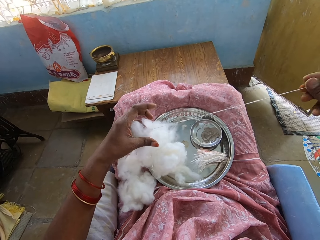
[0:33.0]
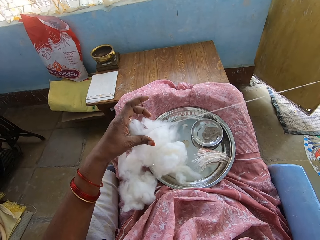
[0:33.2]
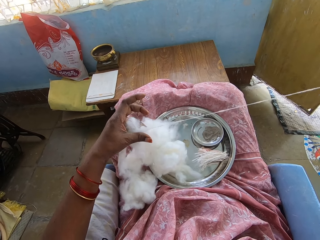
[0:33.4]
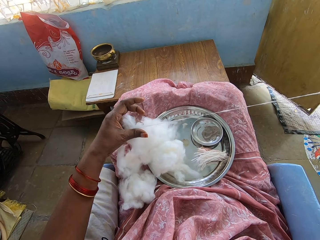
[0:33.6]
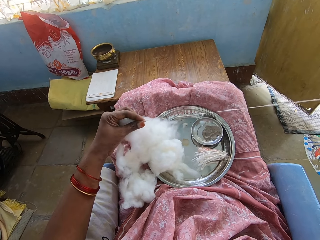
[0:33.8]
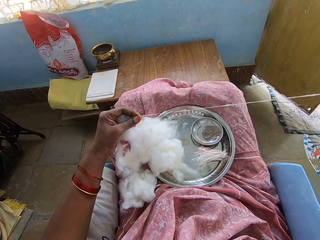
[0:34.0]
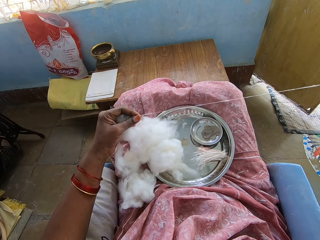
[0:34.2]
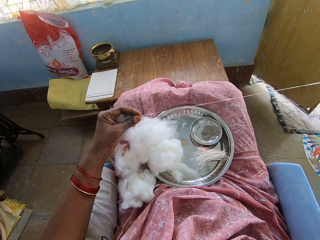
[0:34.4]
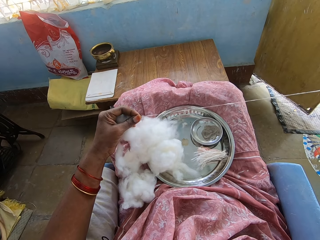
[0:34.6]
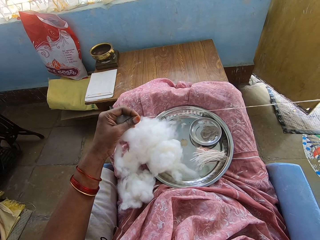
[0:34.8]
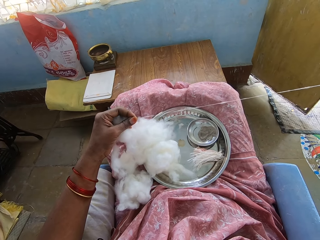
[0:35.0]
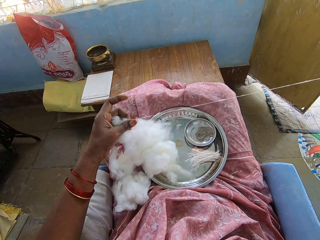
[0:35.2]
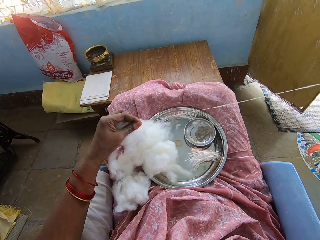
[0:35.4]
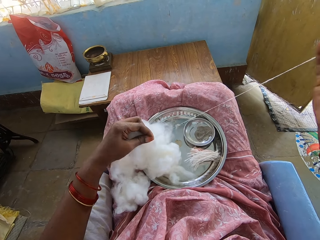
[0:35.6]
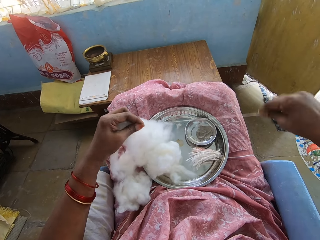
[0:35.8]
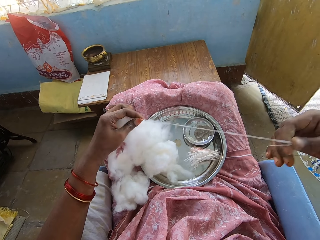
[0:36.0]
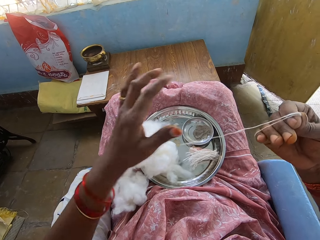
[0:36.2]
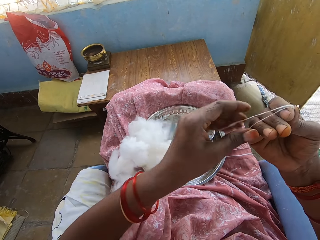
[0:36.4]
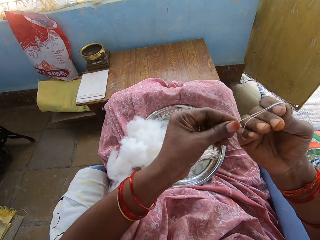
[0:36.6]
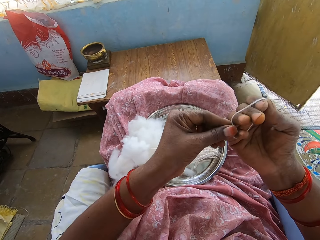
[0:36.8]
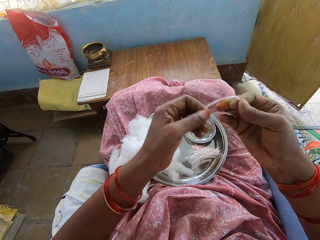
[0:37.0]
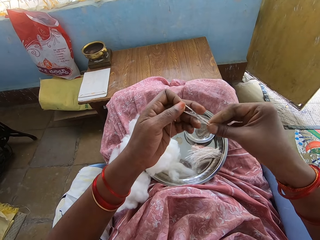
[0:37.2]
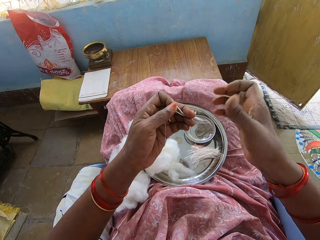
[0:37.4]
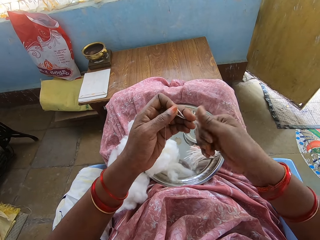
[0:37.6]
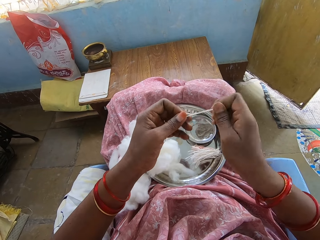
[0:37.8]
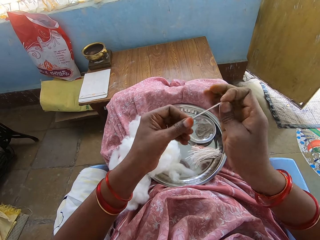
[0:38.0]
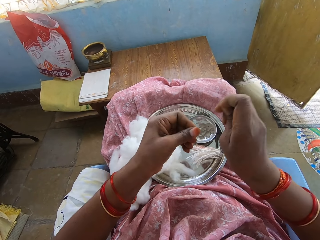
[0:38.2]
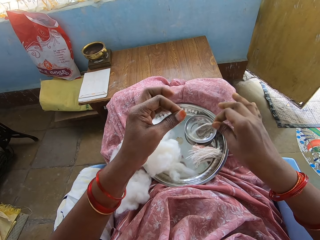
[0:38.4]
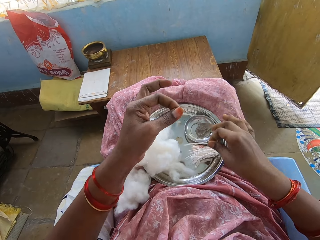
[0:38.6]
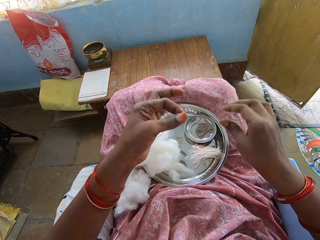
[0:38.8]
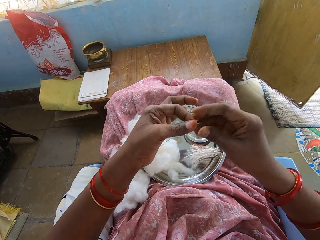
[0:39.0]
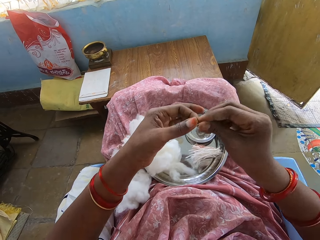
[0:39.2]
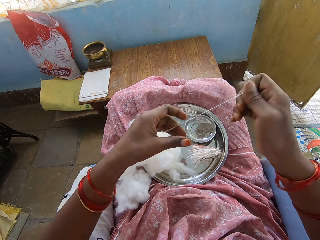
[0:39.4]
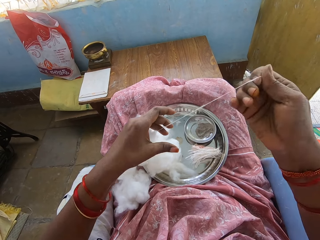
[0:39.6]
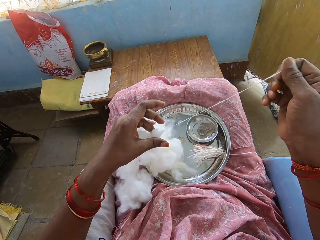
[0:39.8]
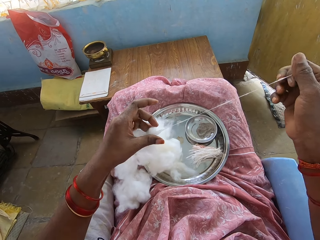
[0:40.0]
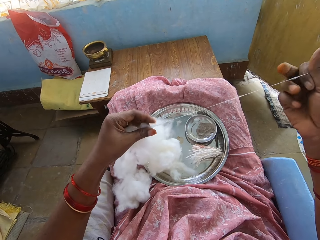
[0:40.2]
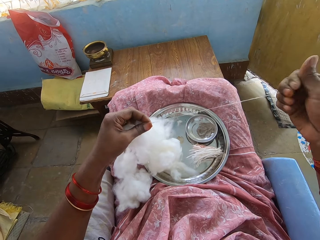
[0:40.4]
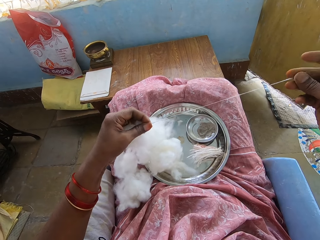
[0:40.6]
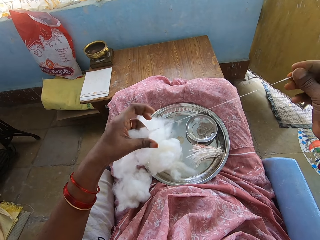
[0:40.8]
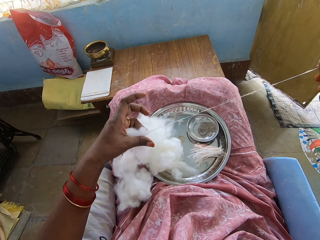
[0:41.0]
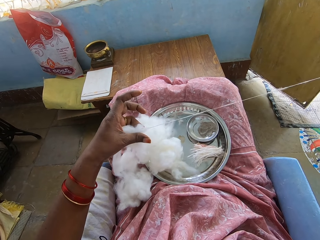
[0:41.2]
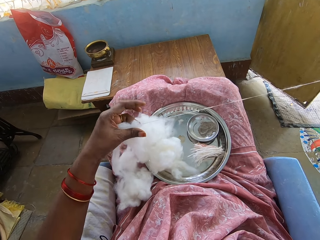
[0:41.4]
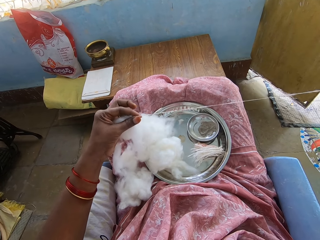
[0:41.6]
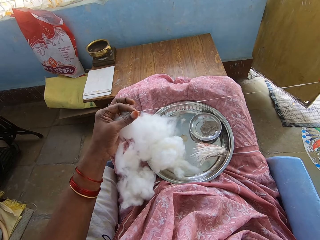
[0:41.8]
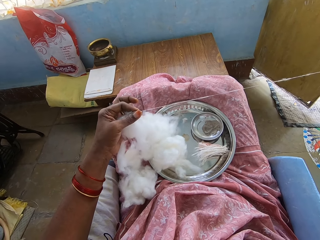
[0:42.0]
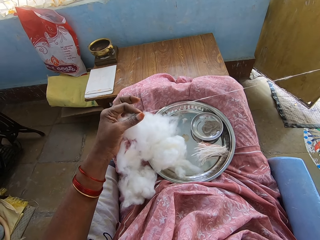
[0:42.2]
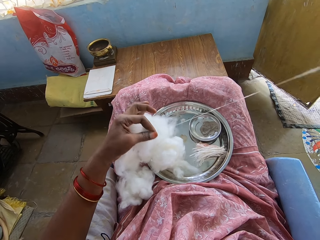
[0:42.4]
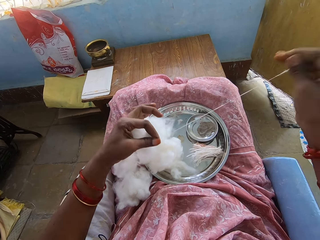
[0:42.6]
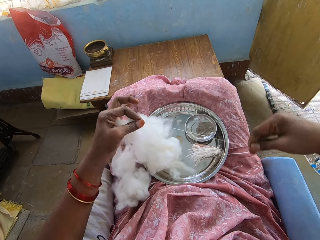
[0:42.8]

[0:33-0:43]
The camera wearer rolls a cotton string or thread on a hand. They twist the thread. They cut the cotton wool string. They put the string on a tray. They pull the thread and adjust a cotton wool.

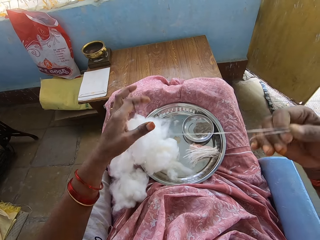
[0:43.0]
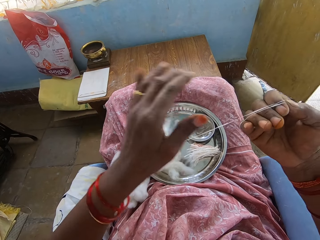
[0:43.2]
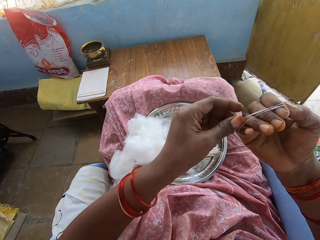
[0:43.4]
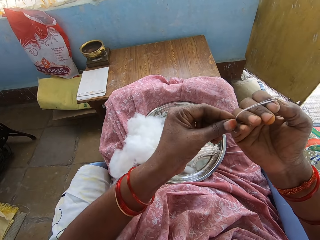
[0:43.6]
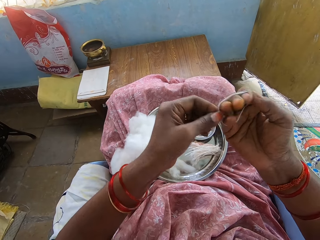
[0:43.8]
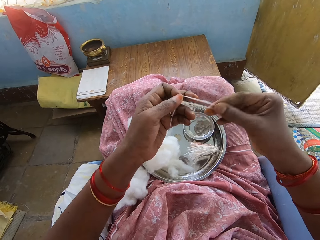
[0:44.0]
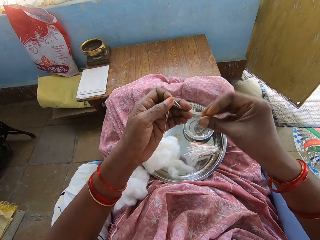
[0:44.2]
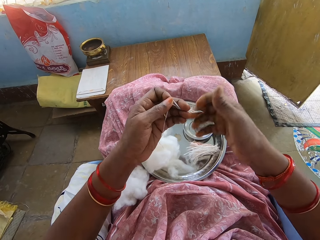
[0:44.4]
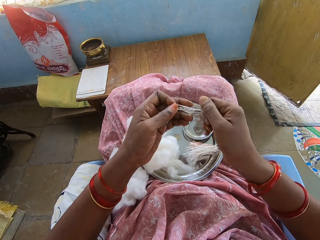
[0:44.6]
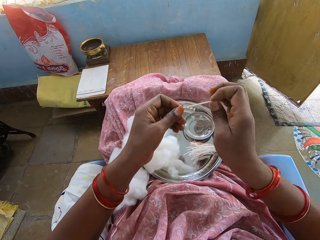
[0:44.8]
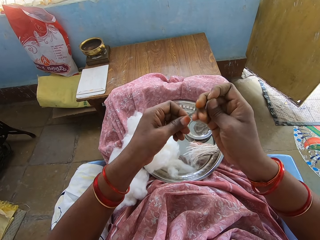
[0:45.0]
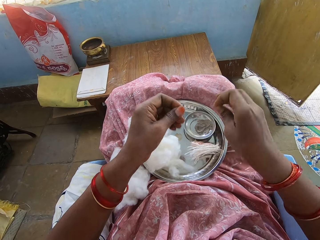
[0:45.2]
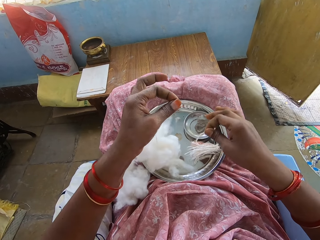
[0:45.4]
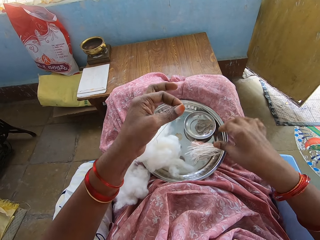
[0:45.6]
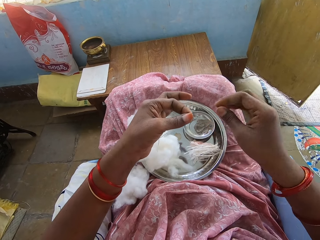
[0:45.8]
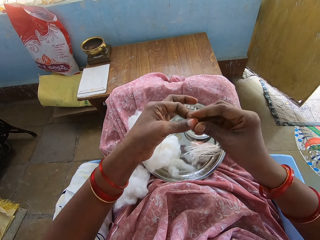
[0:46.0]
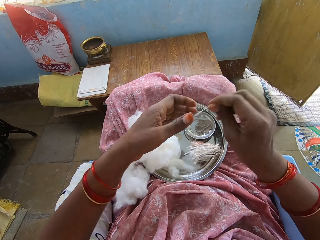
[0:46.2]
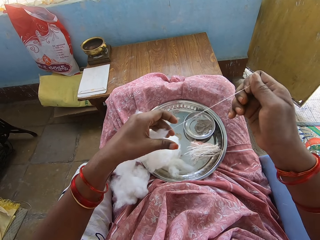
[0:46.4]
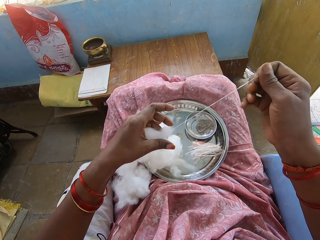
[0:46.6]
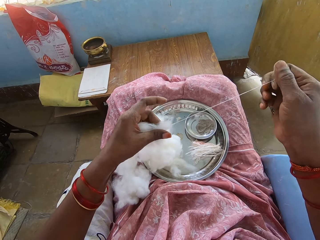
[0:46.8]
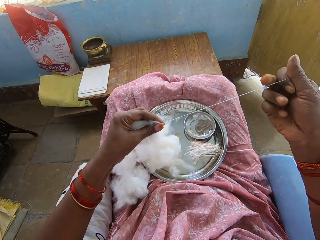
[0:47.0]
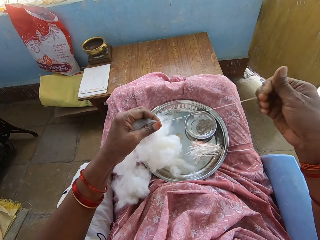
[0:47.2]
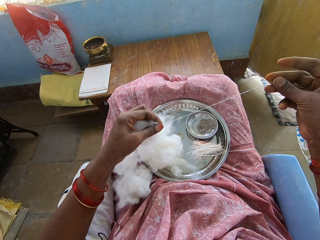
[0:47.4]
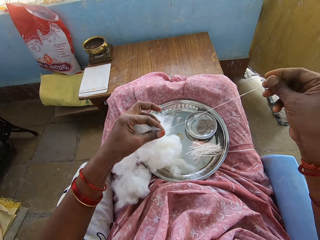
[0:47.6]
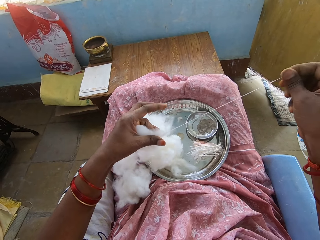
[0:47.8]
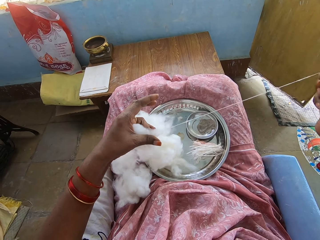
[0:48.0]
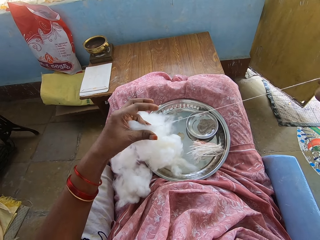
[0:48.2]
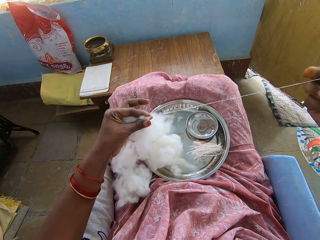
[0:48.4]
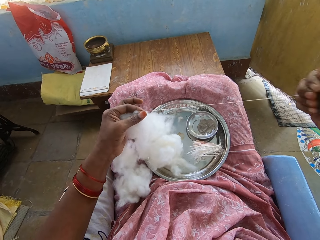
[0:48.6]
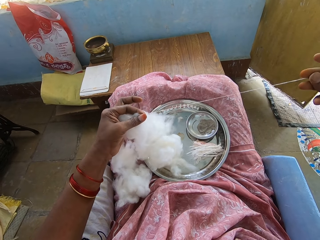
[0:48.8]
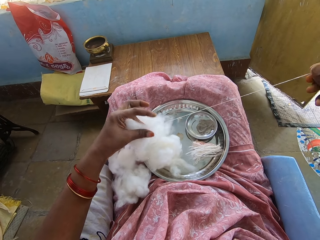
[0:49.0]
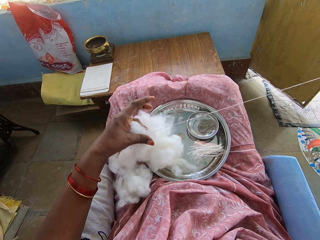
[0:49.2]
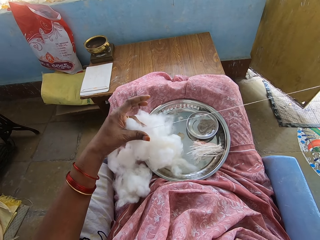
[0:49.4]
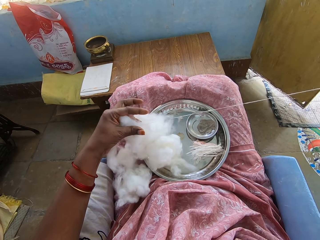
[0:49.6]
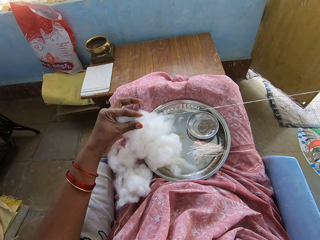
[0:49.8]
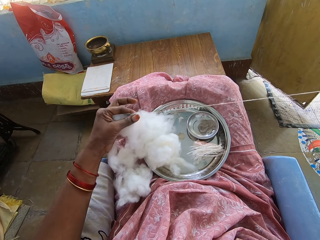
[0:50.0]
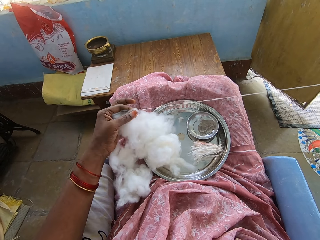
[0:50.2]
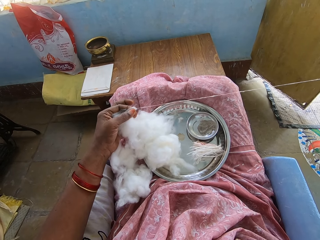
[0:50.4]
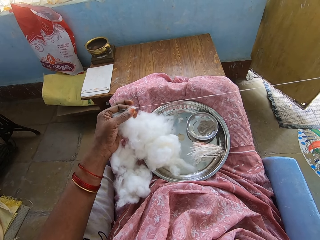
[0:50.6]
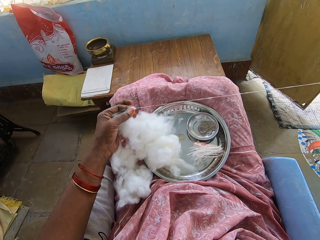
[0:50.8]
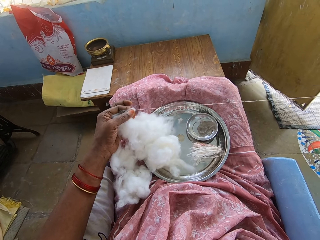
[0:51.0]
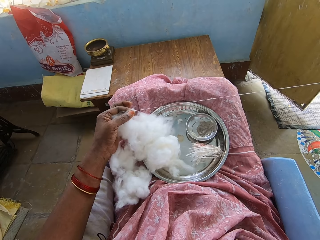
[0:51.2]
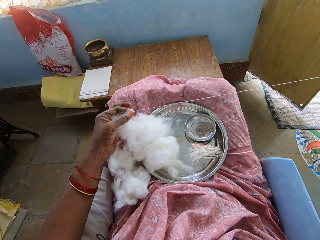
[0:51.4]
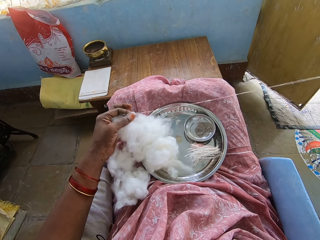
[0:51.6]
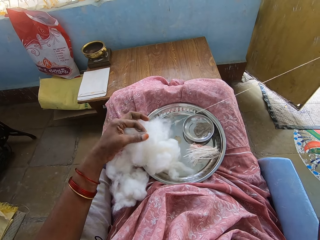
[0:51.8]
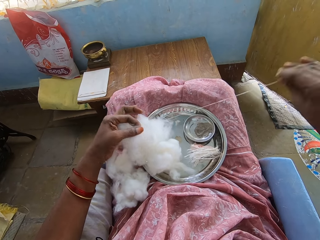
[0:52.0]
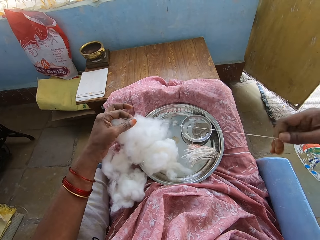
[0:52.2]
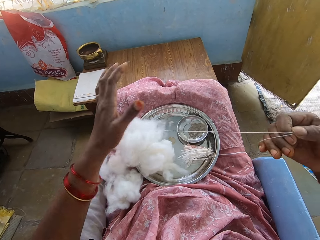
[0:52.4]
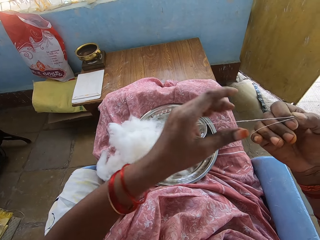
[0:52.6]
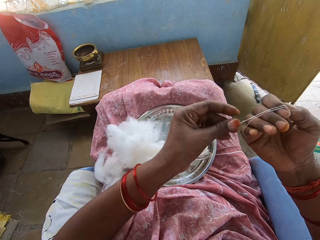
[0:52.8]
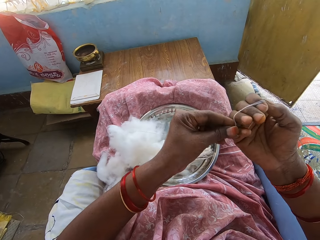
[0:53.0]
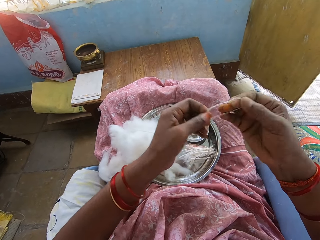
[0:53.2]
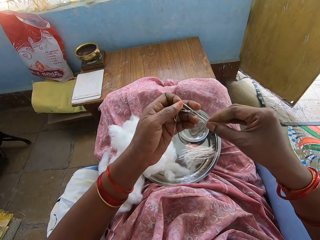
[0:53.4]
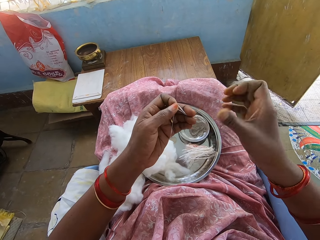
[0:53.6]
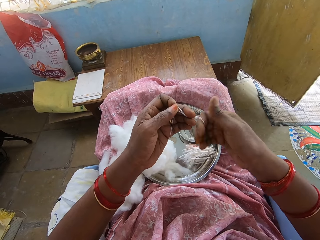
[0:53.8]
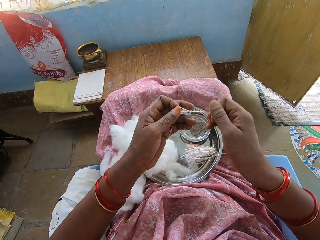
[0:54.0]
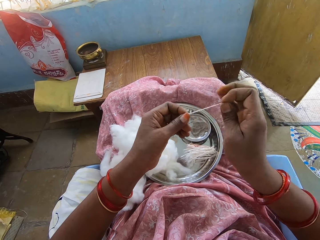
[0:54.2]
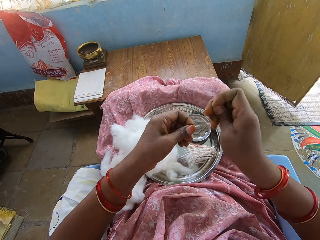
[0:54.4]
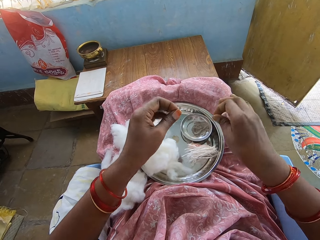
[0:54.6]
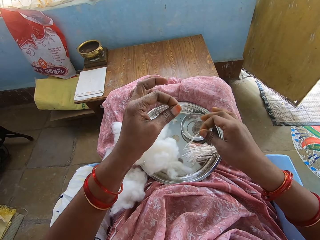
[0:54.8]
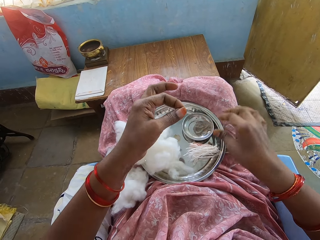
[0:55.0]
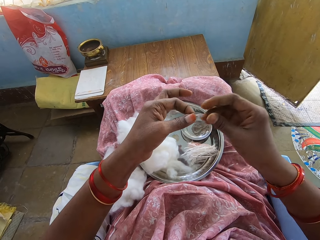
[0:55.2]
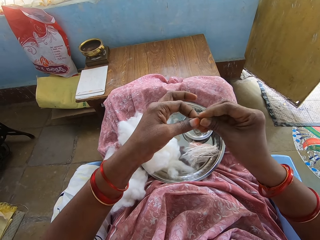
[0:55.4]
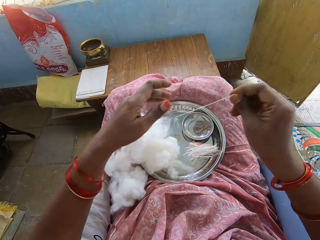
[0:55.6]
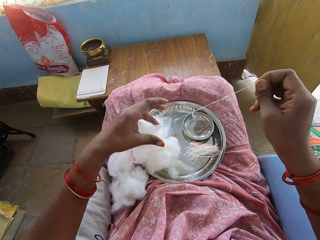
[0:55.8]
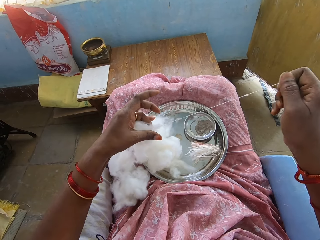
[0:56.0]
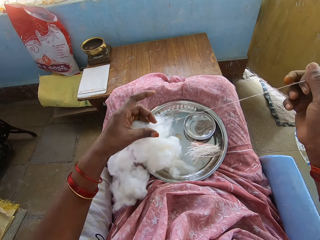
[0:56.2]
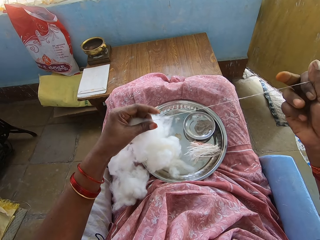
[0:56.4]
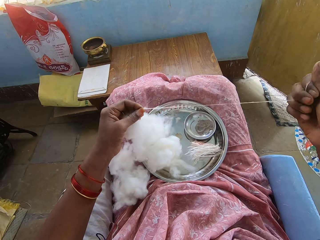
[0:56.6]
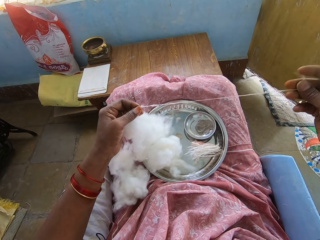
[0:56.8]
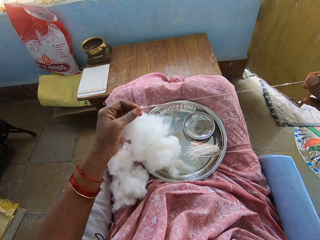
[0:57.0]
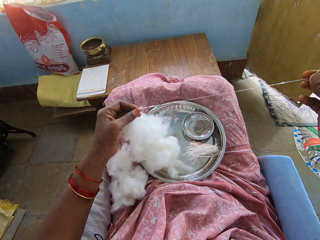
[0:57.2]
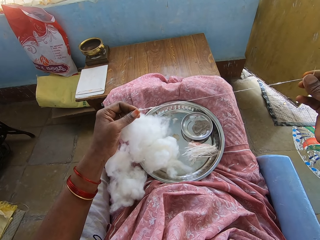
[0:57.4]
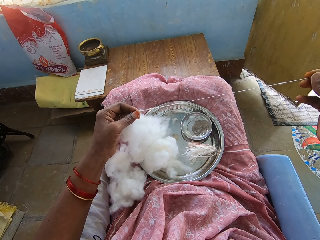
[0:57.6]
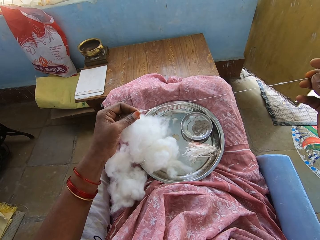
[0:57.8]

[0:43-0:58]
The camera wearer rolls a cotton string or thread on a hand. They twist the thread. They cut the cotton wool string. They put the string on a tray. They adjust a cotton wool. They pull the thread. They roll the cotton string on a hand. They twist the thread. They cut the cotton wool string. They put the string on the tray. They pull the thread. They adjust the cotton wool.
